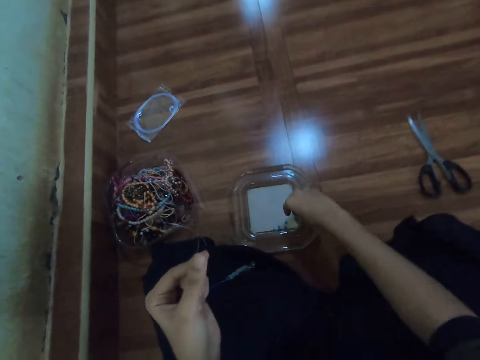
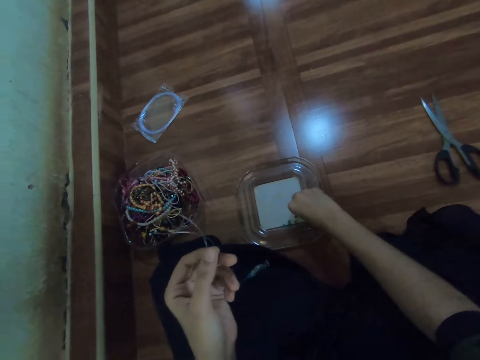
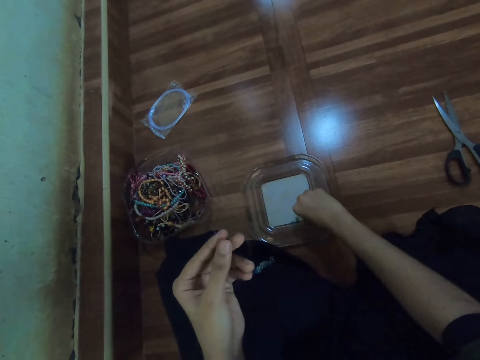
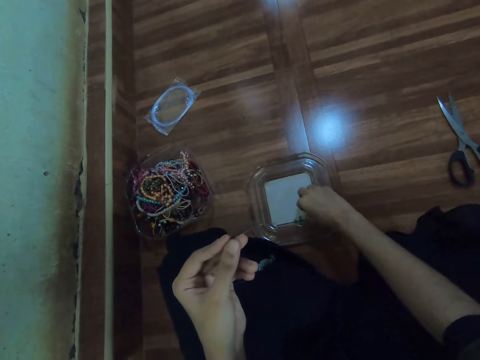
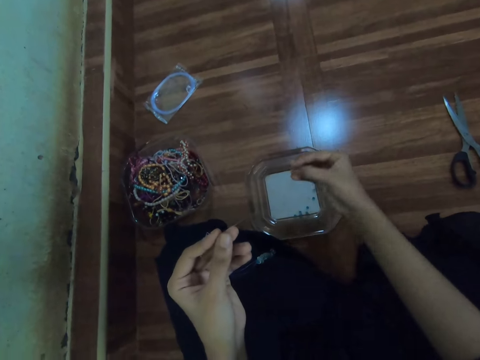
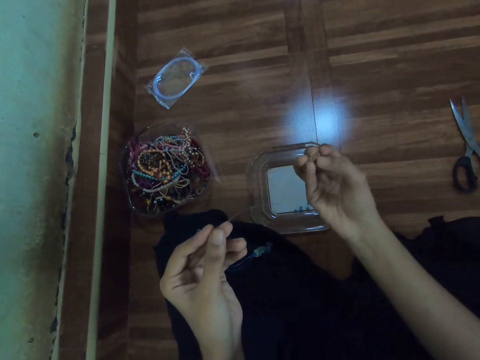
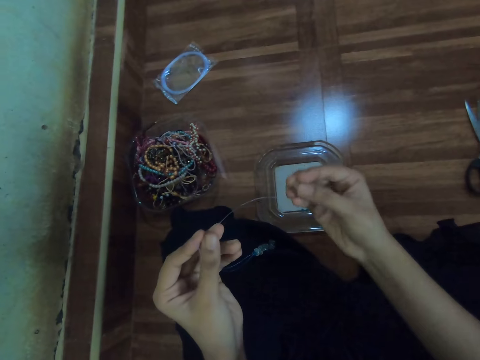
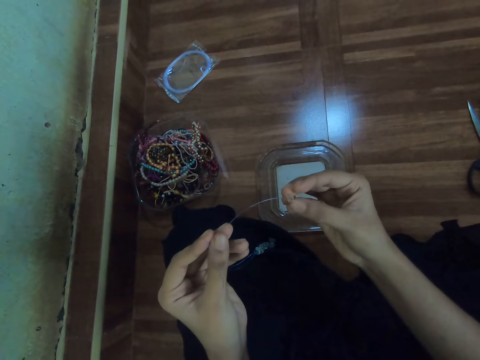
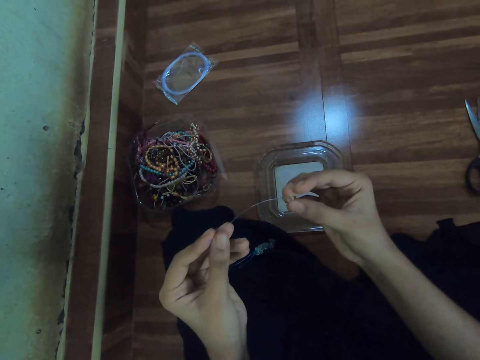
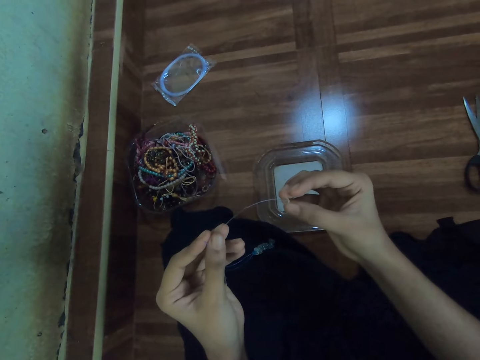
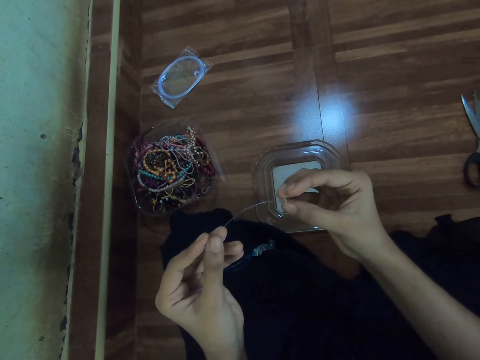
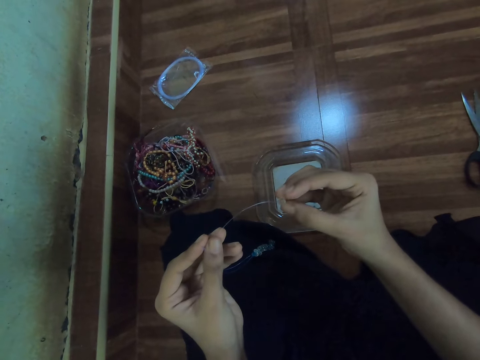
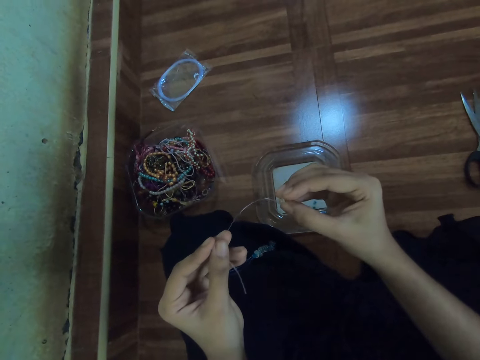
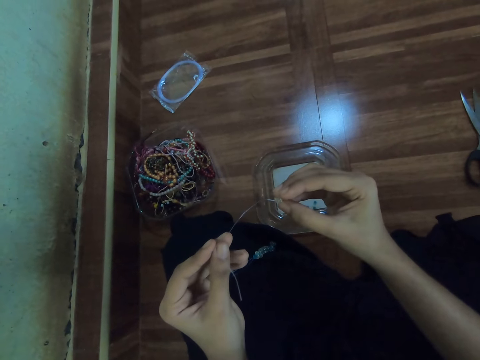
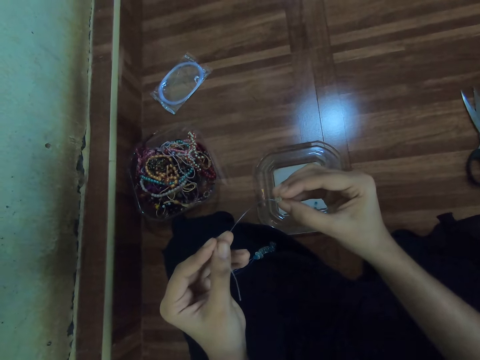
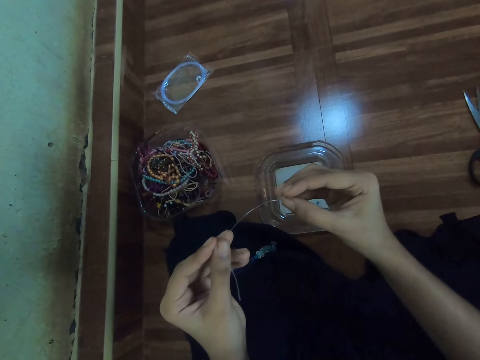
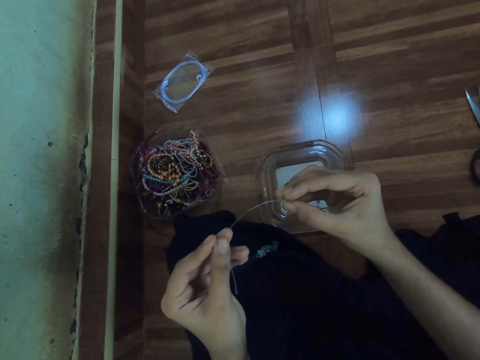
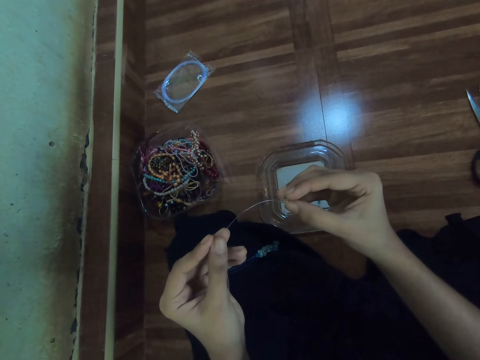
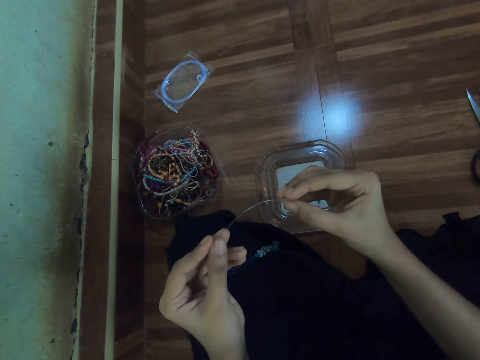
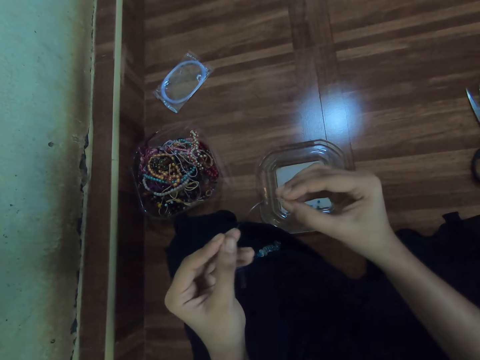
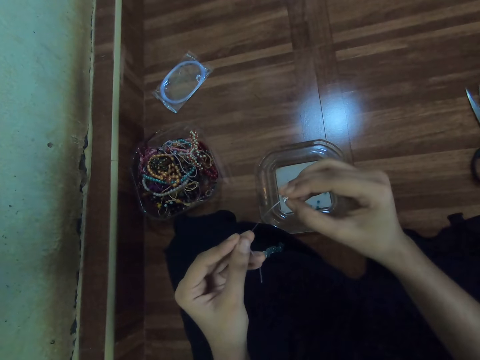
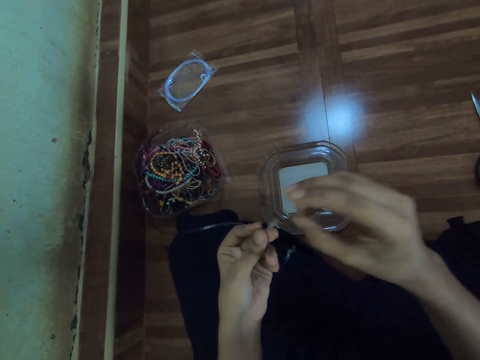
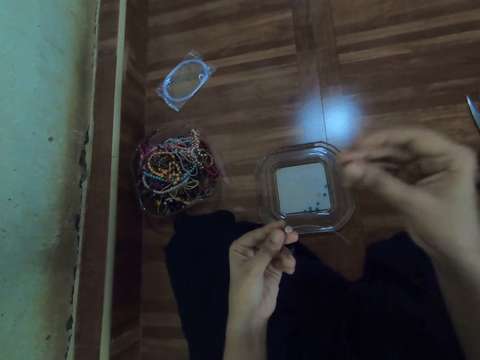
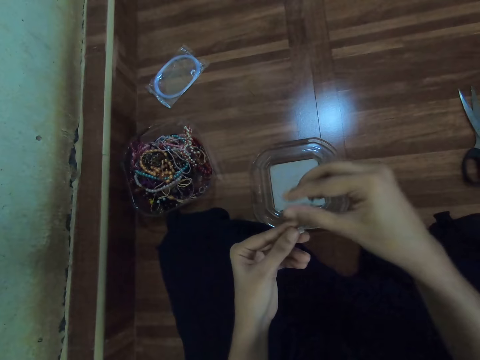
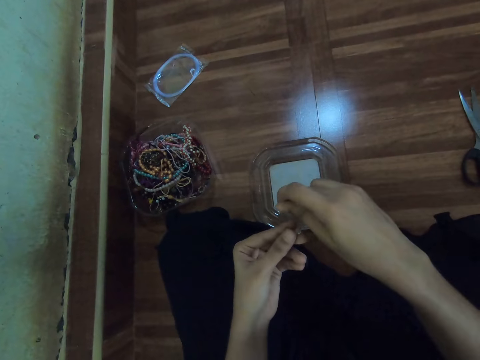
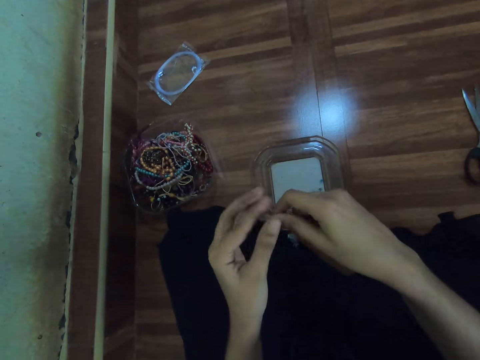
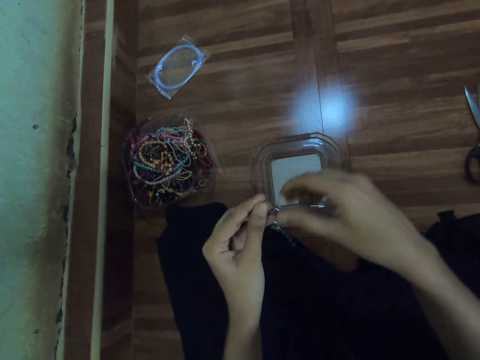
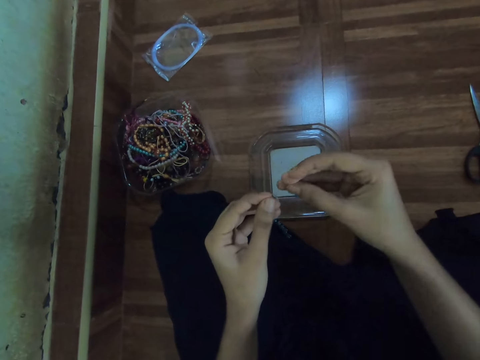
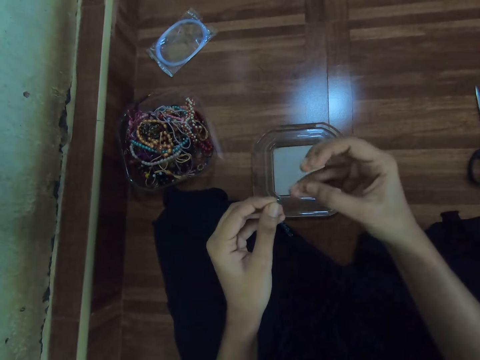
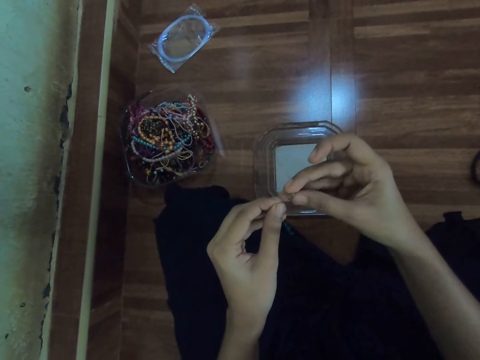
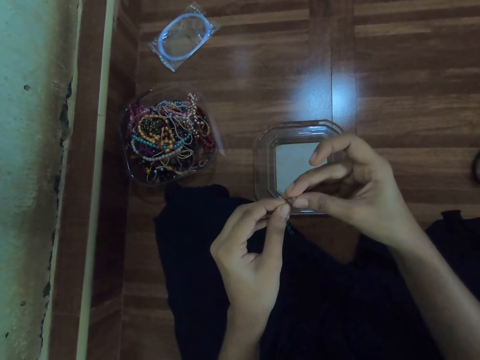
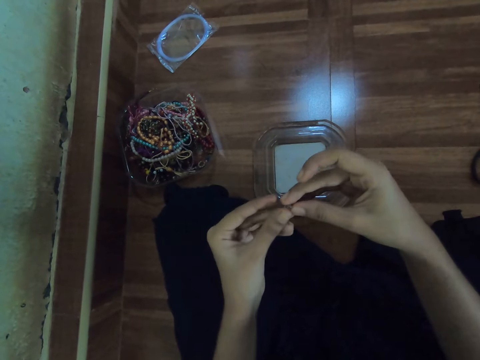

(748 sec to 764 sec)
The camera wearer picks beads from the plastic container on the floor with her right hand. She inserts the bead on the fishing line with her right hand. She holds the fishing line with her right hand. She holds the fishing line with her left hand. She inserts the bead on the fishing line with her right hand.

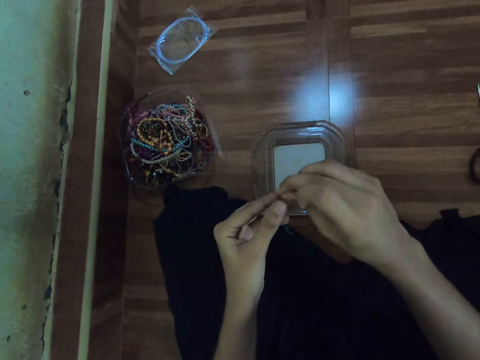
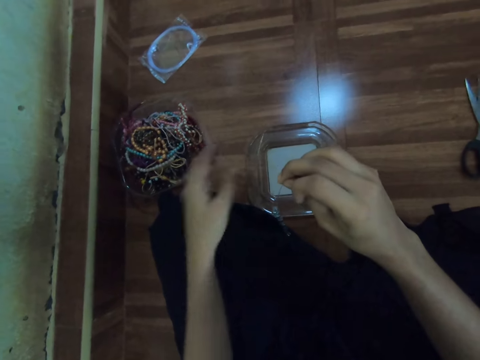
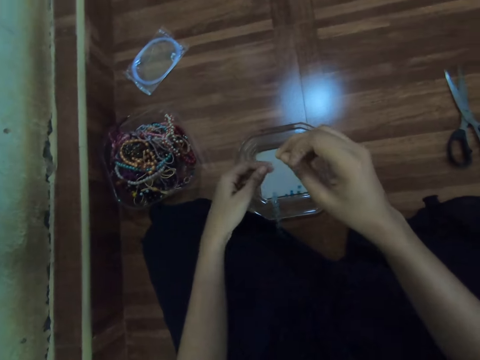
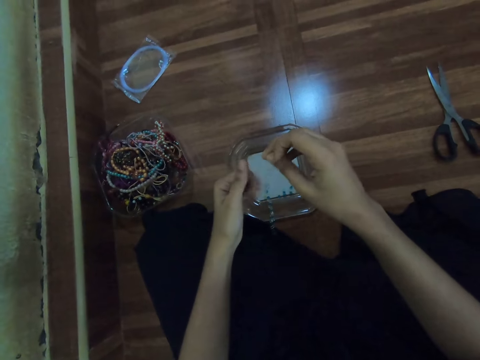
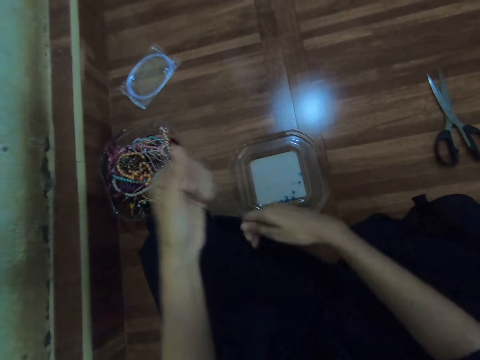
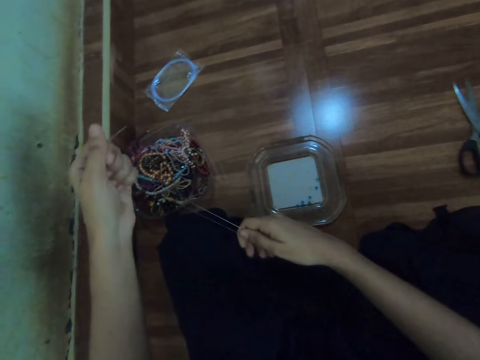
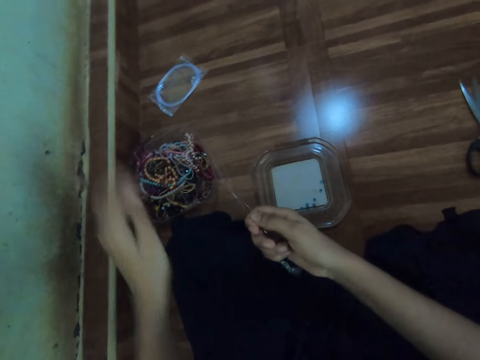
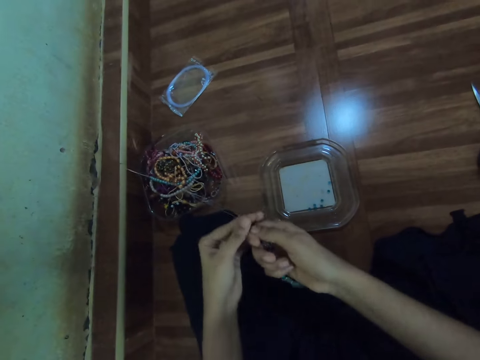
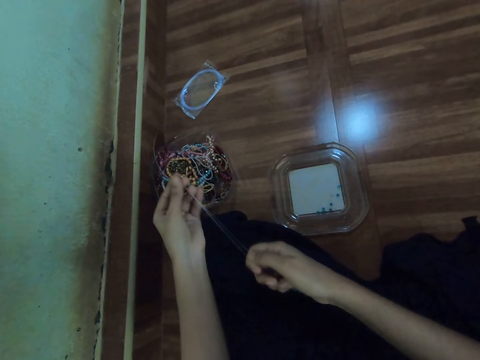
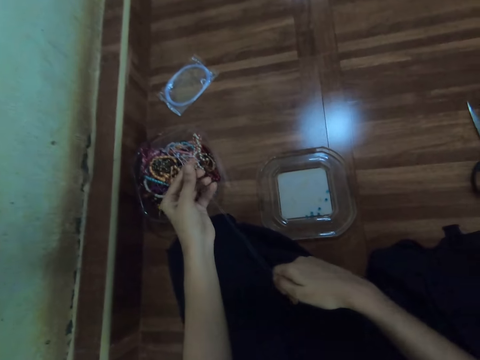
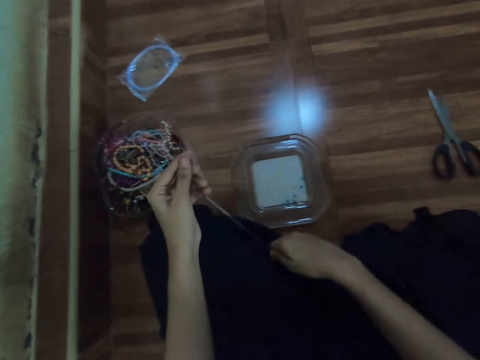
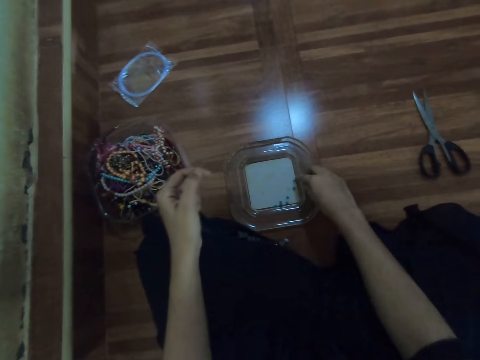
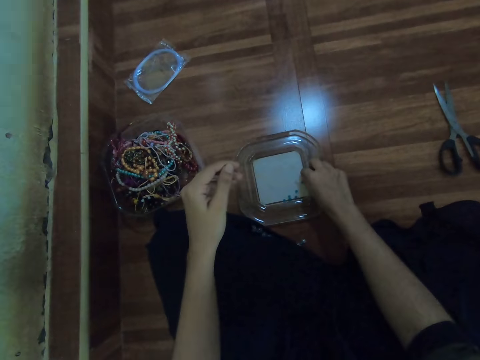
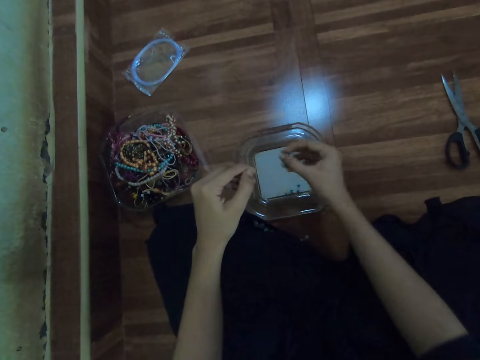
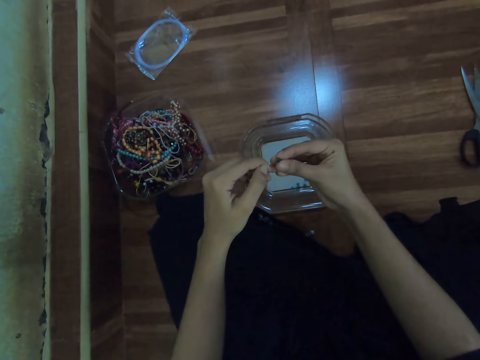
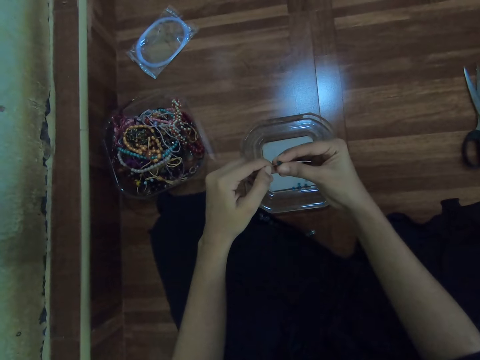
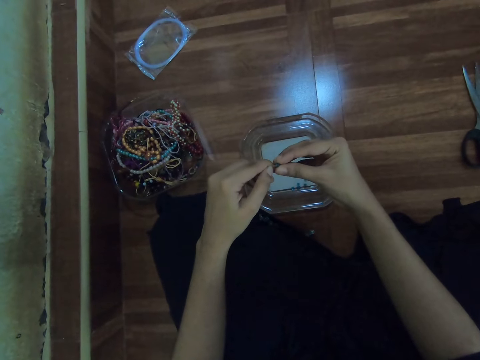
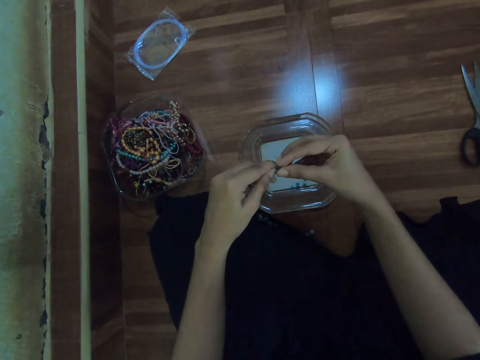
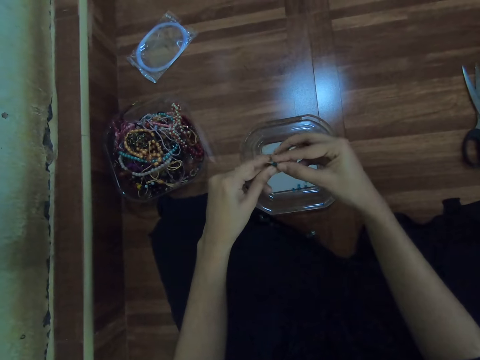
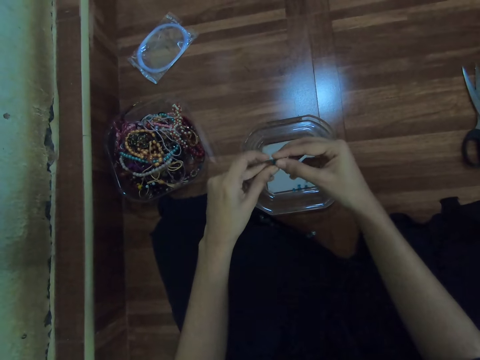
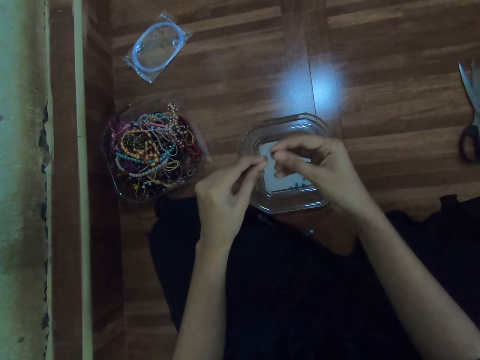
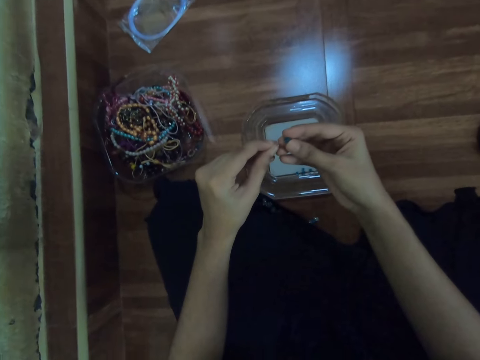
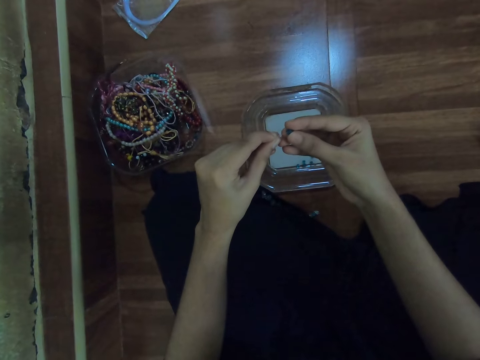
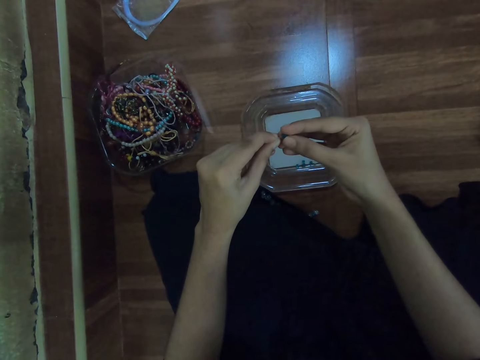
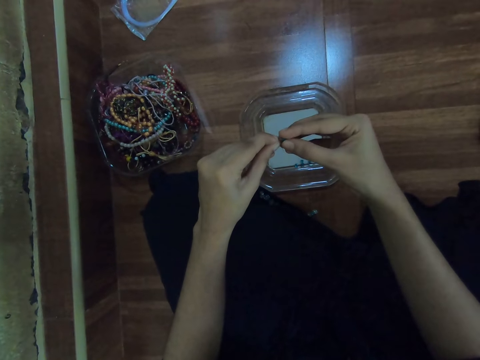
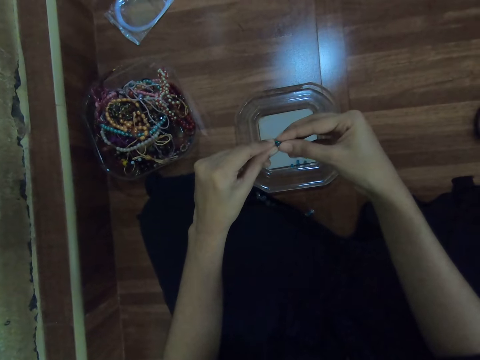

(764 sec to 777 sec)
The camera wearer holds the fishing line with her right hand. She holds the fishing line with her left hand. She holds the fishing lines with her left hand. She holds the beads with her right hand. She lets go of the fishing lines in her left hand. She holds the fishing lines with her left hand. She picks beads from the plastic container on the floor with her right hand. She inserts the bead on the fishing line with her right hand.
